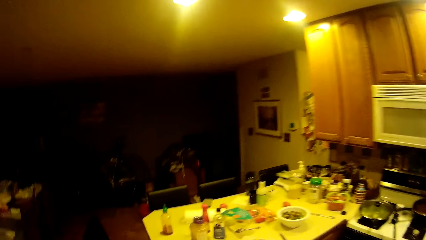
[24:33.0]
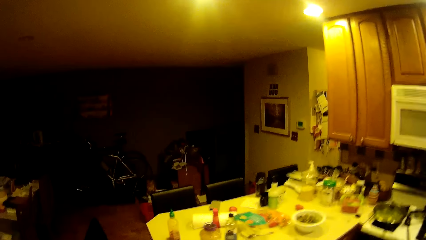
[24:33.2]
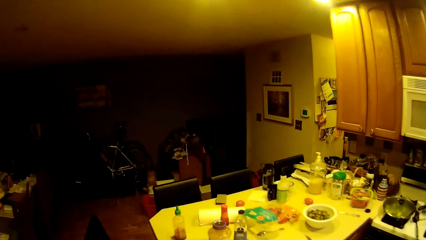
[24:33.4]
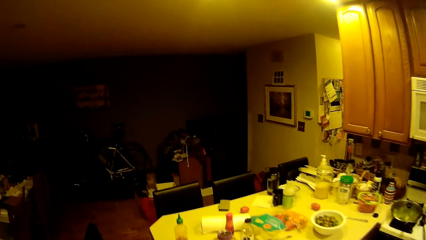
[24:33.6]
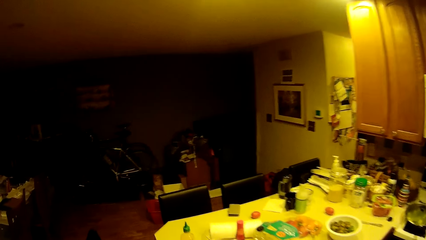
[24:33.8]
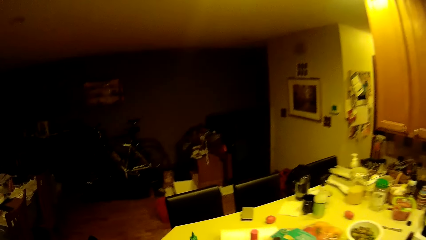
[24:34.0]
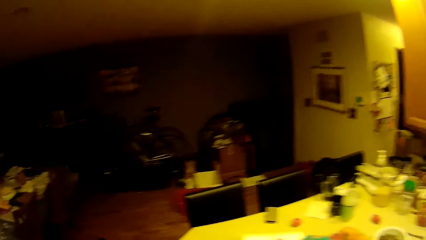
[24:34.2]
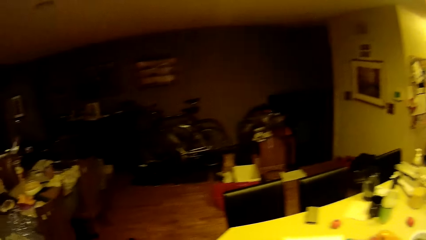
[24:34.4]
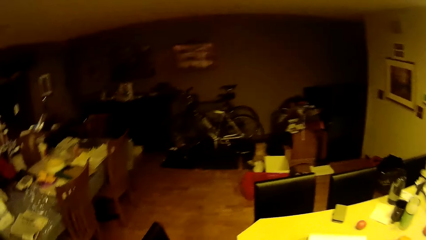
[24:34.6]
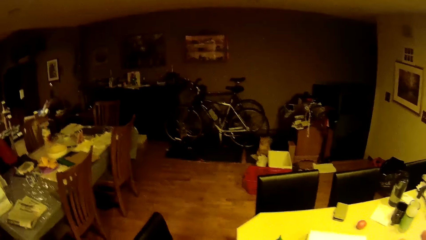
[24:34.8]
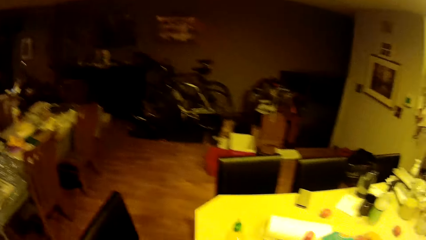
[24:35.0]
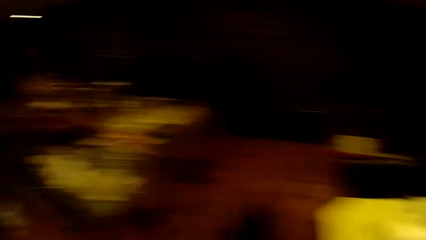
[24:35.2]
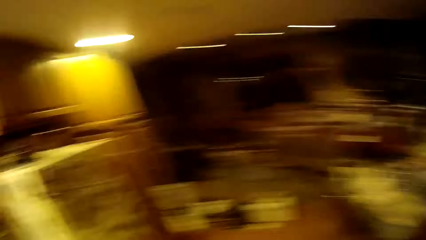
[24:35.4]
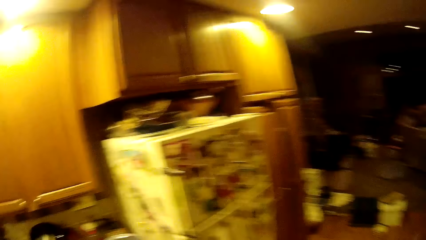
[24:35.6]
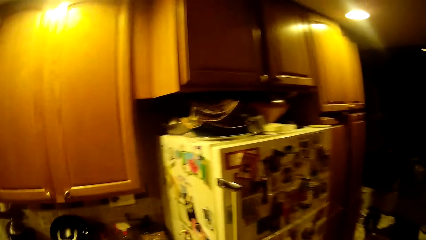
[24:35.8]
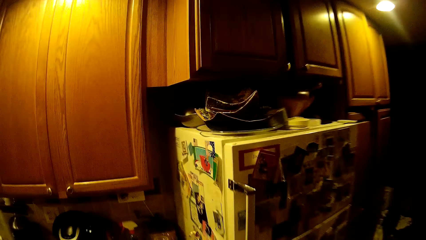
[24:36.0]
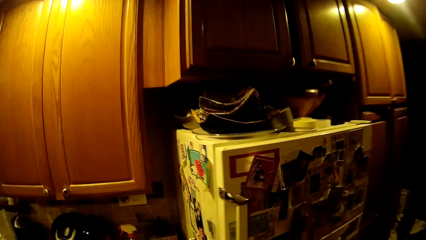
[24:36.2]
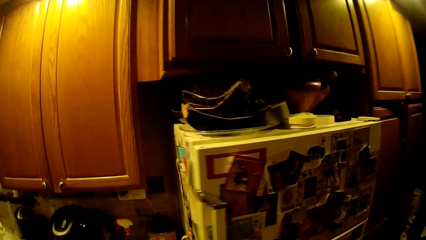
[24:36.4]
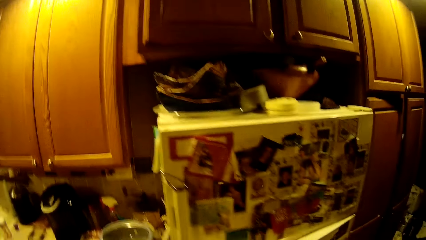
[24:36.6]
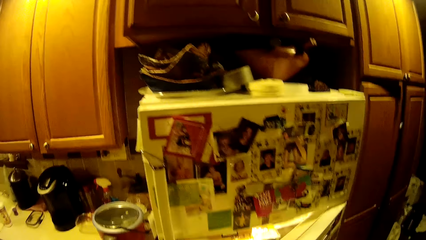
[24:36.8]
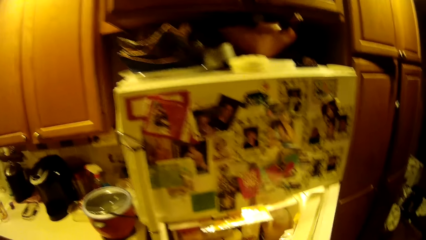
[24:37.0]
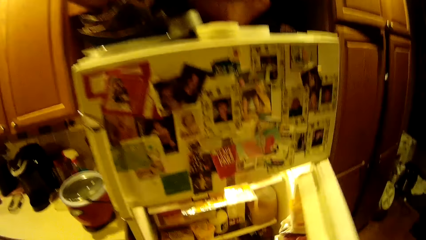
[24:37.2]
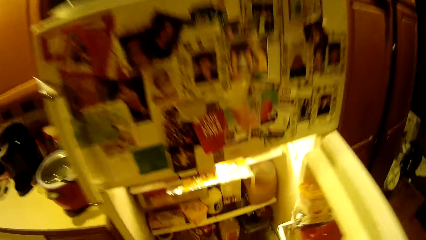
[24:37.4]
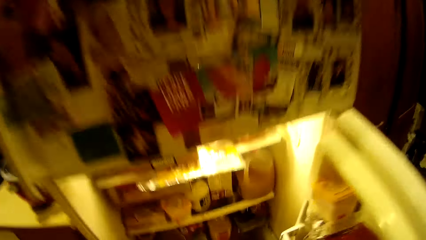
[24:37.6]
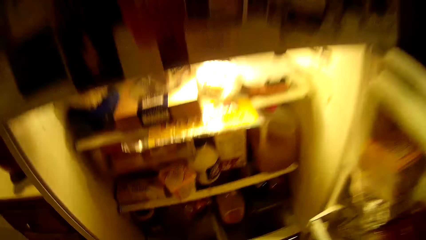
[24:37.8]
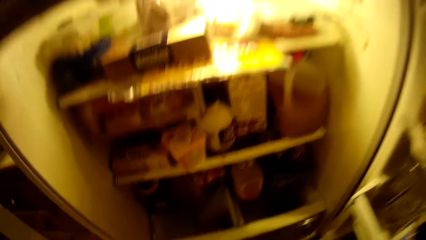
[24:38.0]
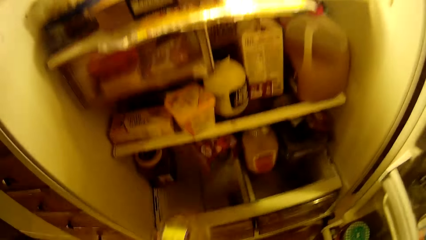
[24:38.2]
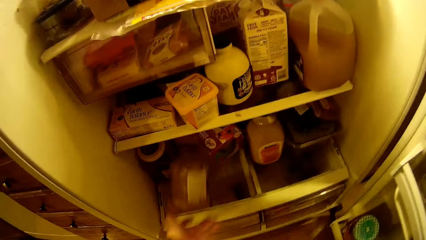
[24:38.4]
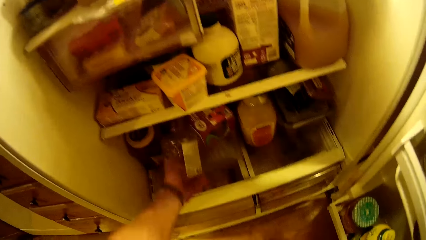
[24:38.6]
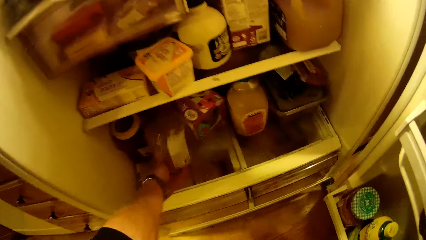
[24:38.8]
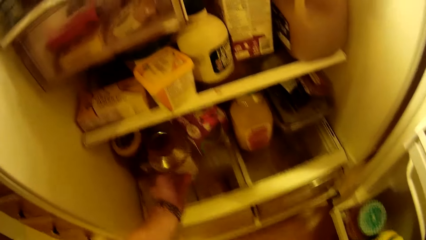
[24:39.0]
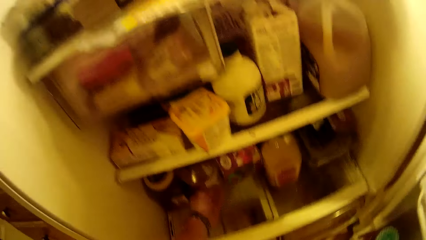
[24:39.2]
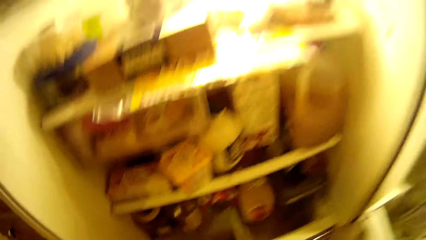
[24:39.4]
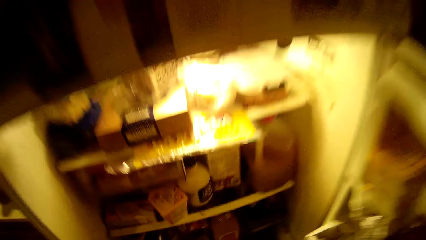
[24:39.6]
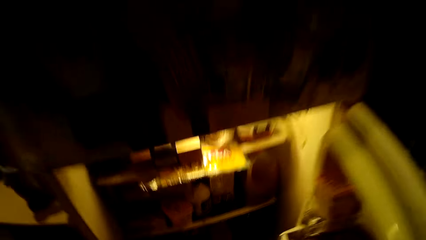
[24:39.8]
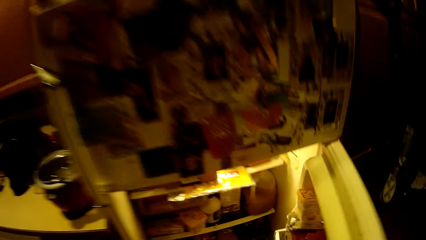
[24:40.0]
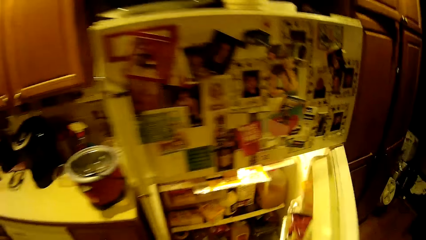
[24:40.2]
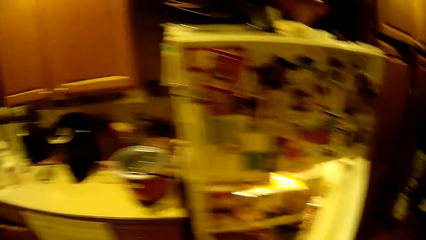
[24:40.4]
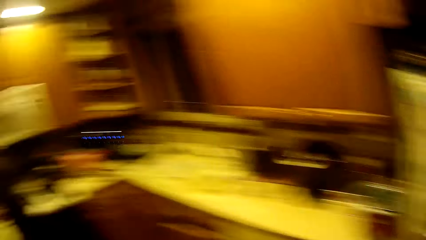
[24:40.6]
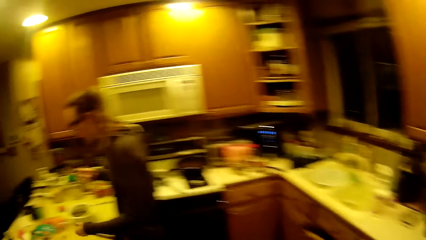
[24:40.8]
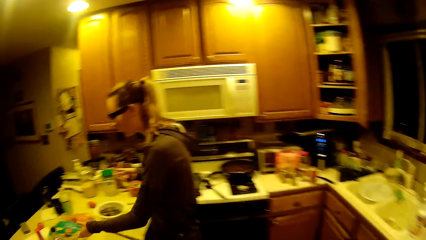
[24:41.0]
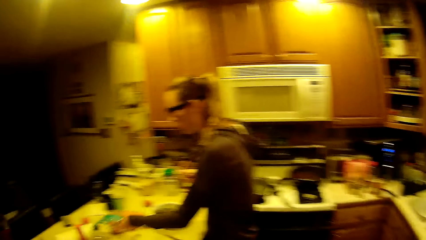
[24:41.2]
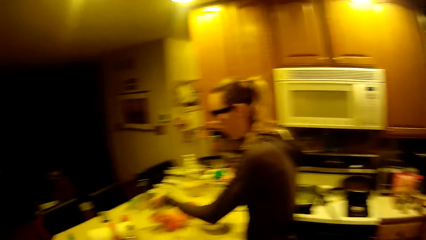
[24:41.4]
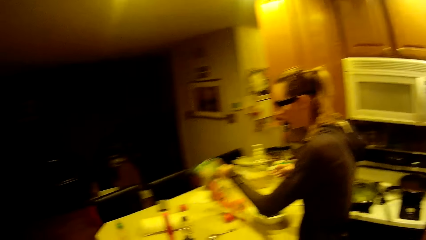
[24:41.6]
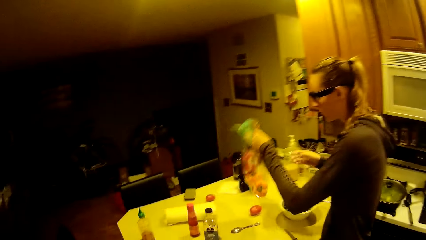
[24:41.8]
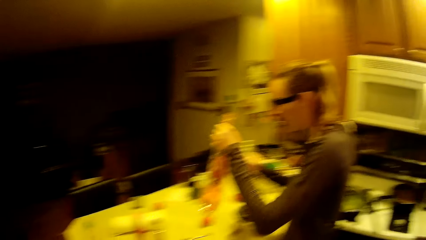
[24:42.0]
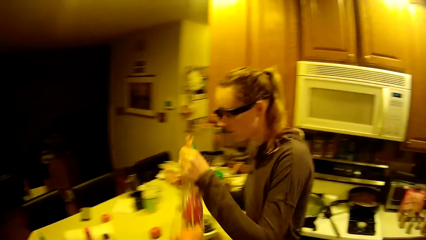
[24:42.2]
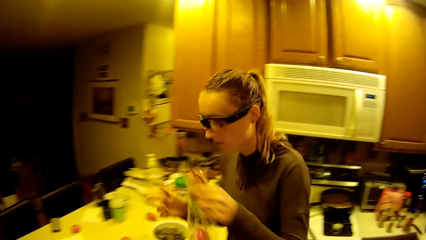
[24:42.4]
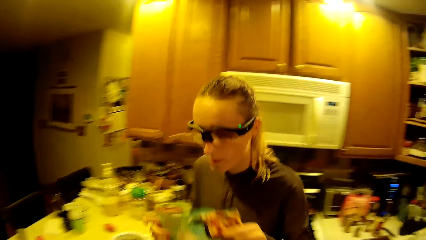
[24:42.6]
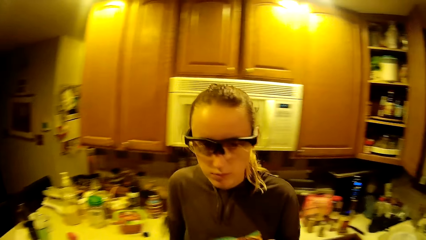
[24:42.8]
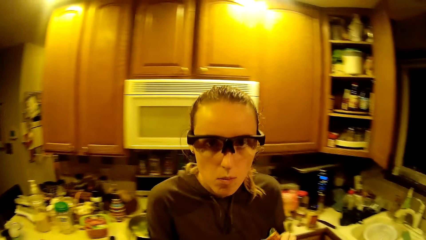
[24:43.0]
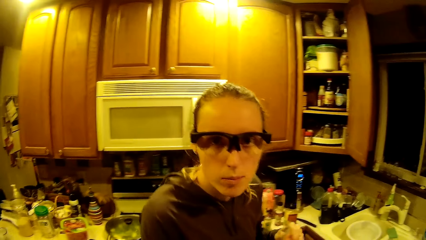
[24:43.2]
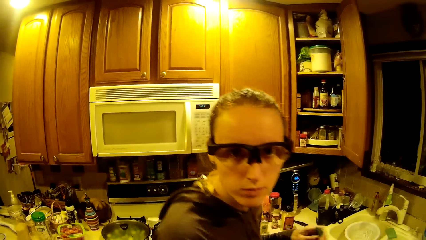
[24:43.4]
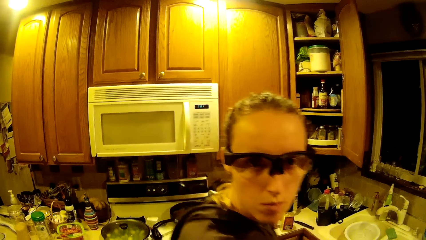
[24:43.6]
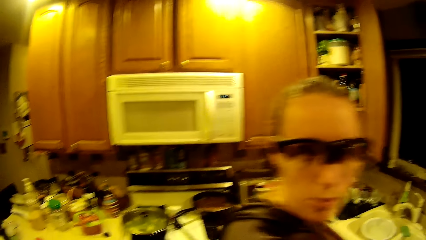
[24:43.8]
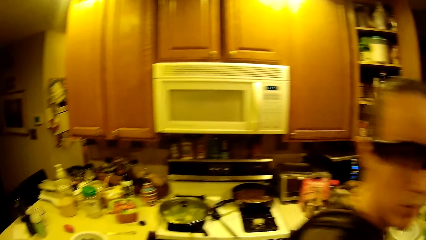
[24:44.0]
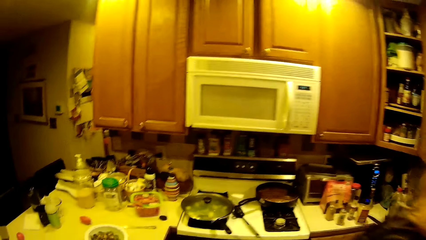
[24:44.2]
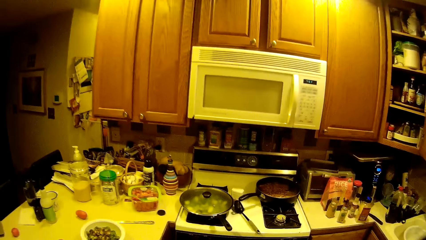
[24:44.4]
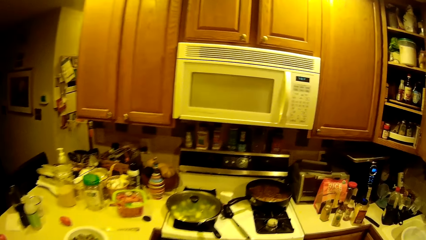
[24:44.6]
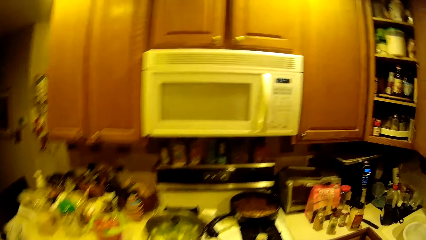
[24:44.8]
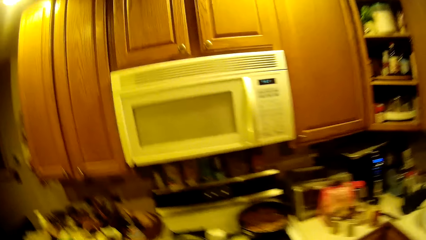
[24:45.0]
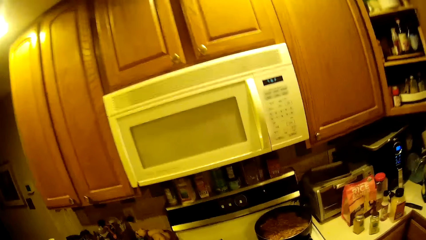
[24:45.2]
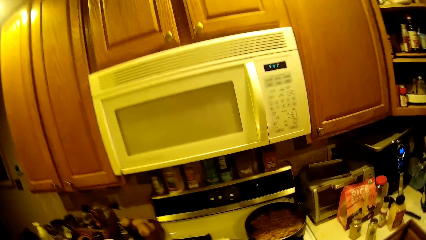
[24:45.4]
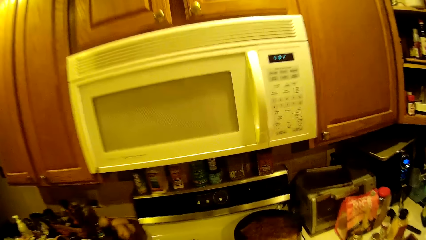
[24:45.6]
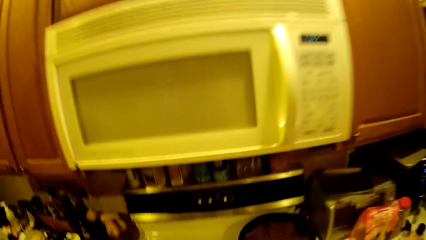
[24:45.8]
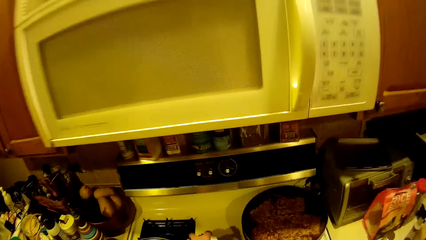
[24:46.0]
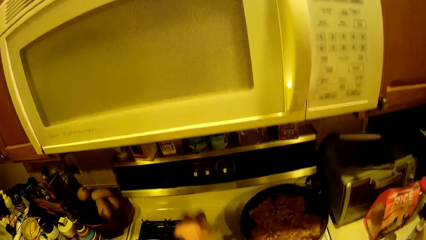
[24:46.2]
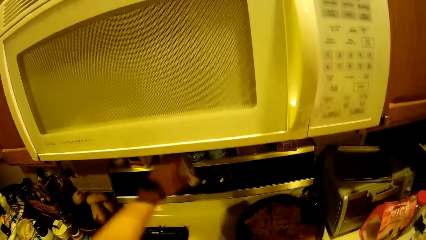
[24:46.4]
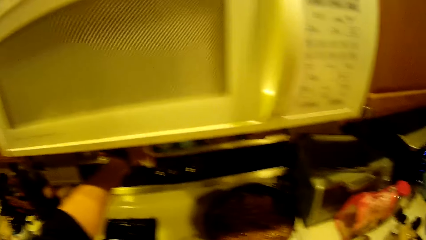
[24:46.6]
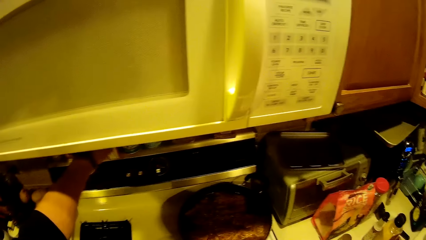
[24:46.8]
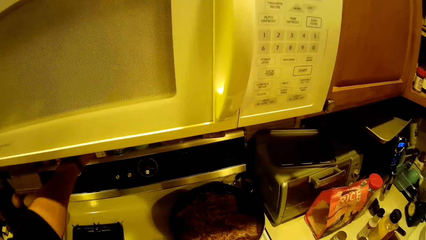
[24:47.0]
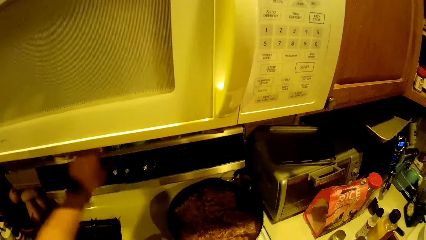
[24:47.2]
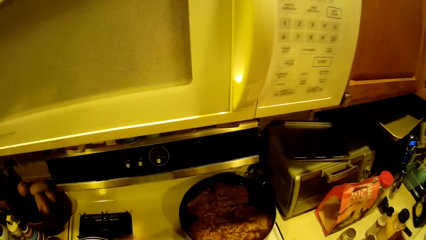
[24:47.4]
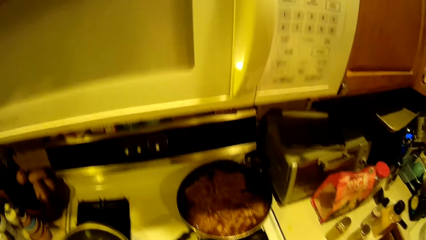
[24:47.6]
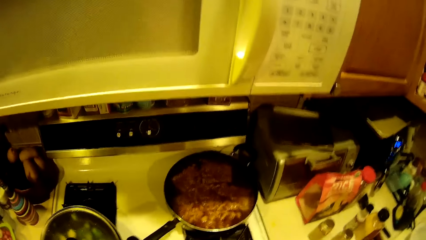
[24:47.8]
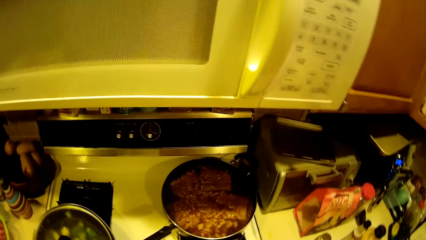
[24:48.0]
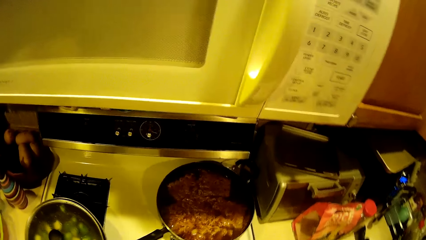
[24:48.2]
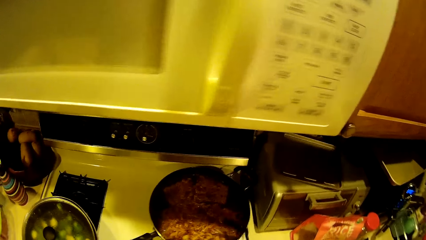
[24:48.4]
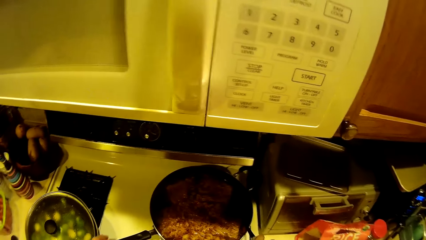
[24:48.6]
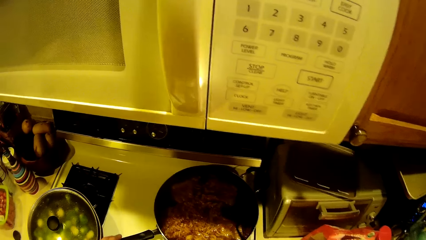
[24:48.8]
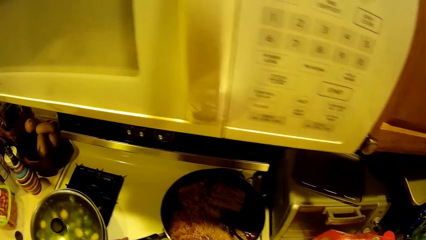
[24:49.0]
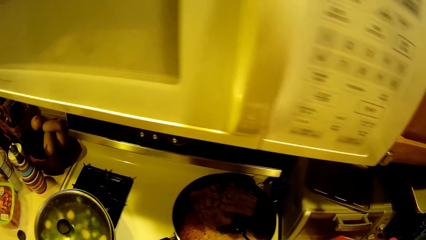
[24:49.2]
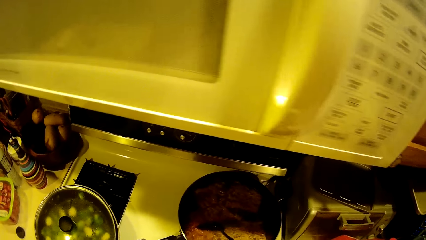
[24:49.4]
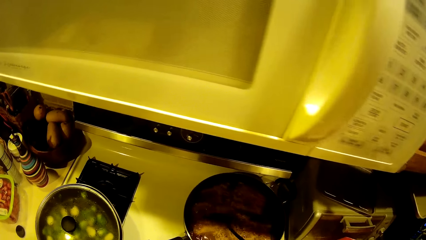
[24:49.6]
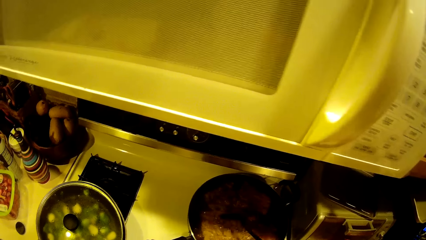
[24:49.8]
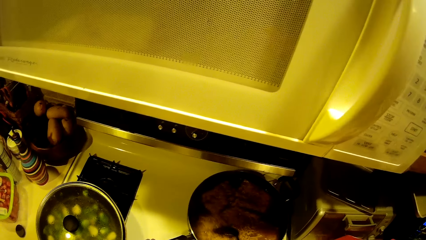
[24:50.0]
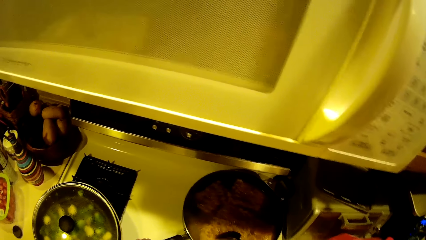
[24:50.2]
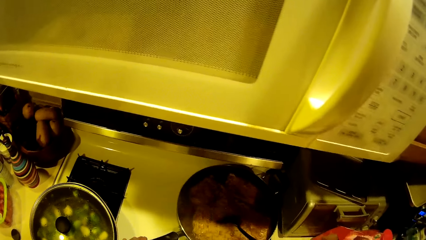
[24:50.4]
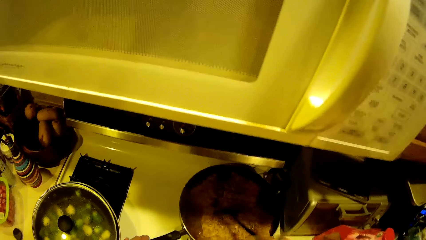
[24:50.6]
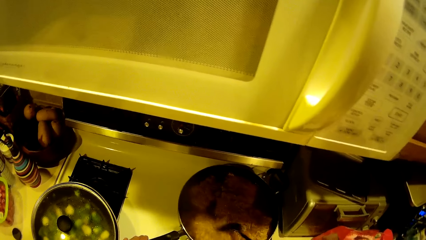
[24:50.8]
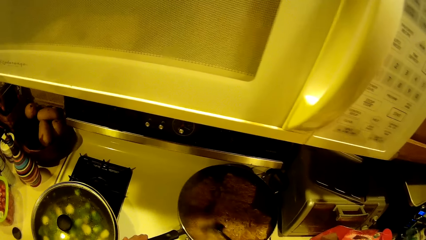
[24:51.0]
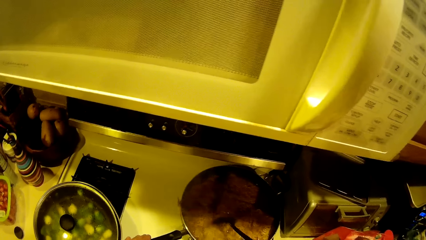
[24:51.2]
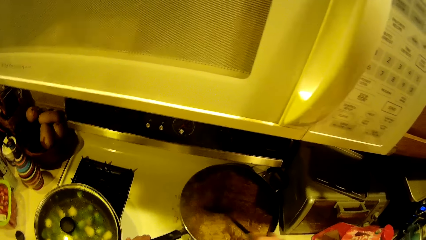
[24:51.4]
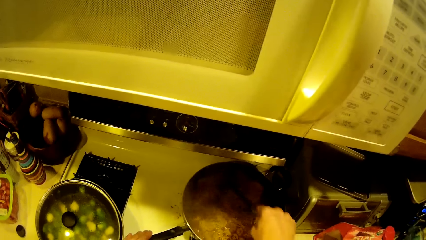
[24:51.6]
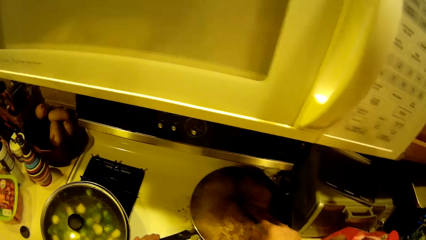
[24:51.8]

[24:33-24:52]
The camera wearer opens the fridge with the right hand. They place something in the fridge. They move a bottle in the fridge. They close the fridge. A woman picks up a sachet of seasoning from the table with the left hand. The camera wearer looks around the kitchen. The woman looks at the camera wearer. The camera wearer walks around the kitchen. They move the container from the worktop to the top of the gas. They mix the food.
